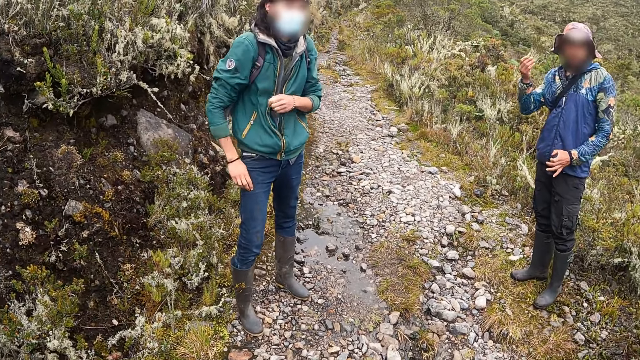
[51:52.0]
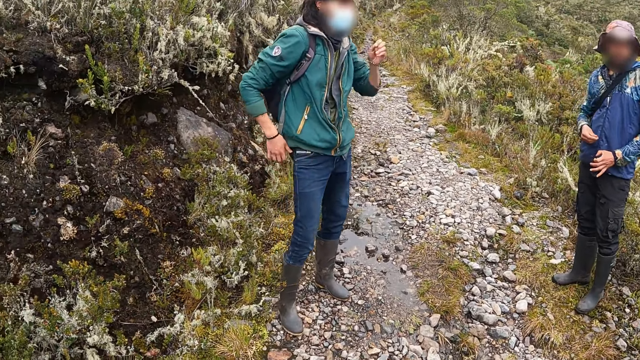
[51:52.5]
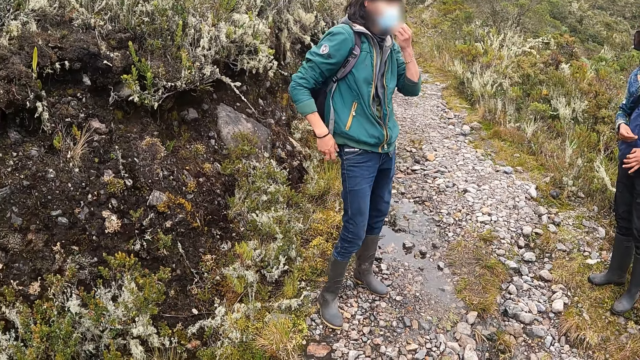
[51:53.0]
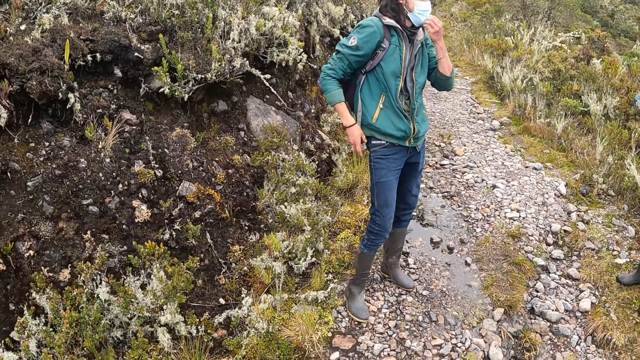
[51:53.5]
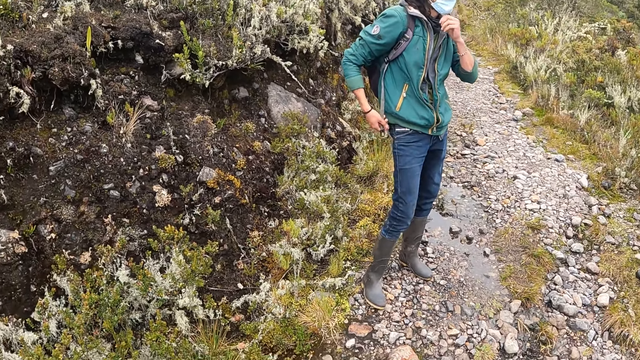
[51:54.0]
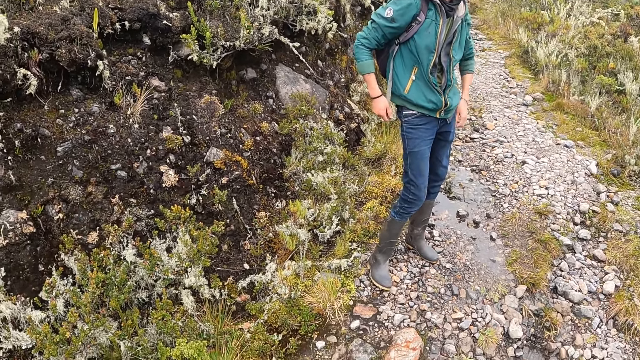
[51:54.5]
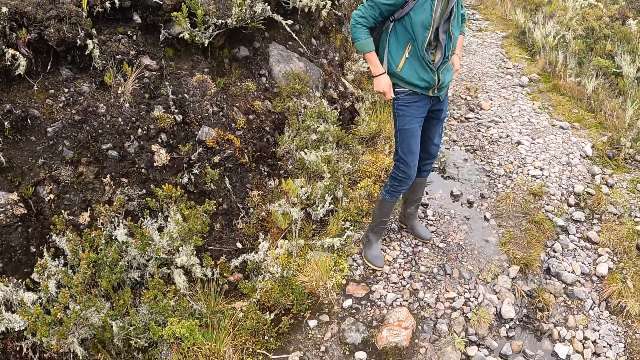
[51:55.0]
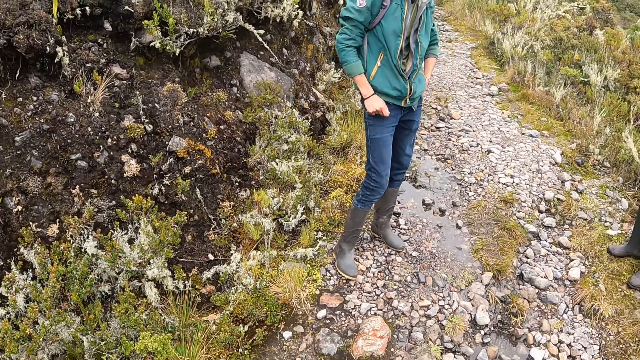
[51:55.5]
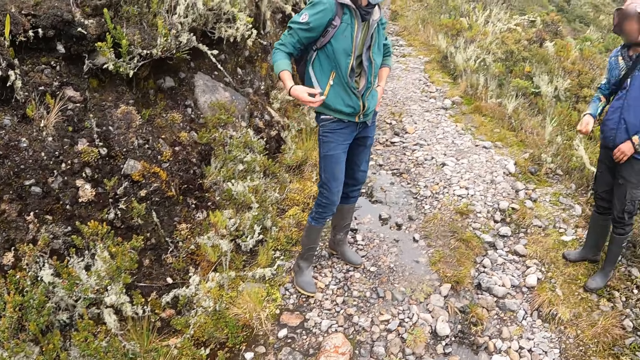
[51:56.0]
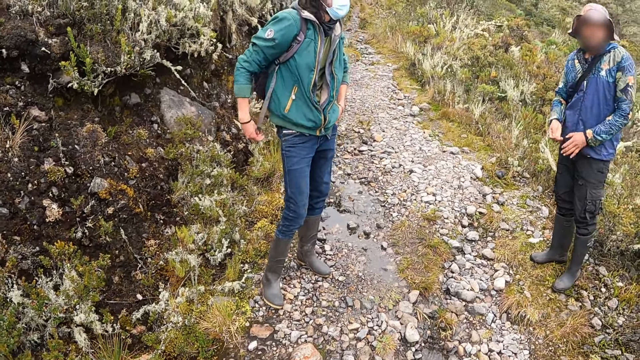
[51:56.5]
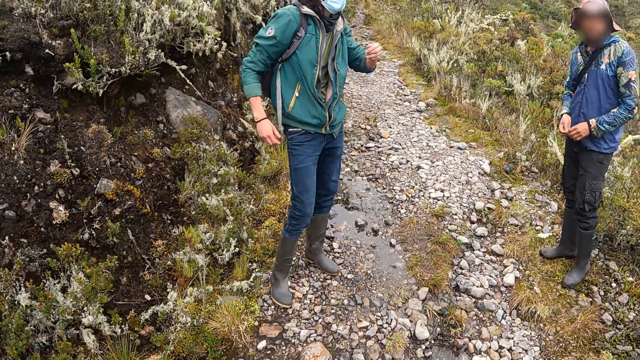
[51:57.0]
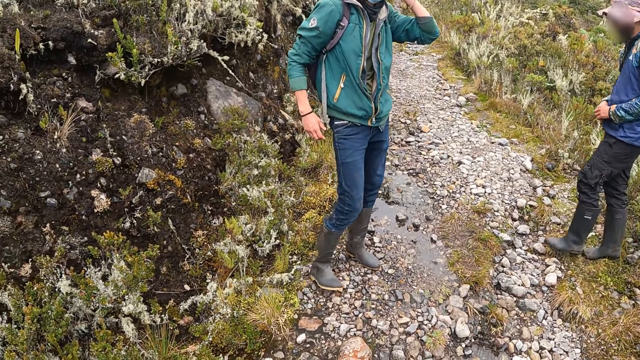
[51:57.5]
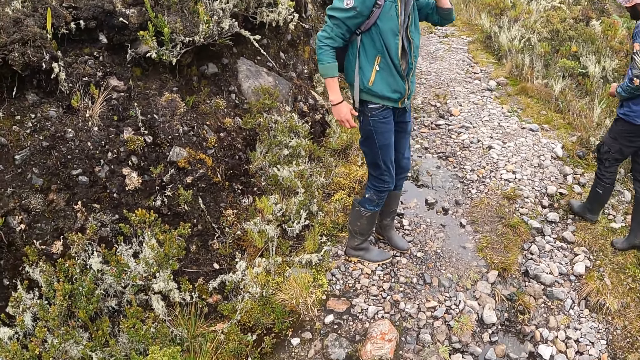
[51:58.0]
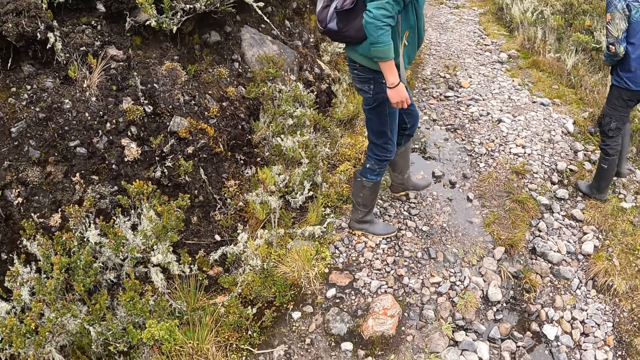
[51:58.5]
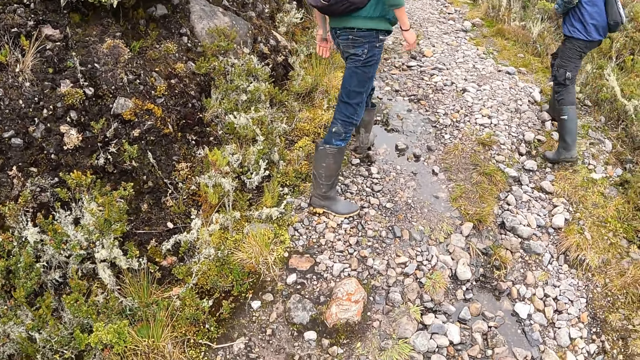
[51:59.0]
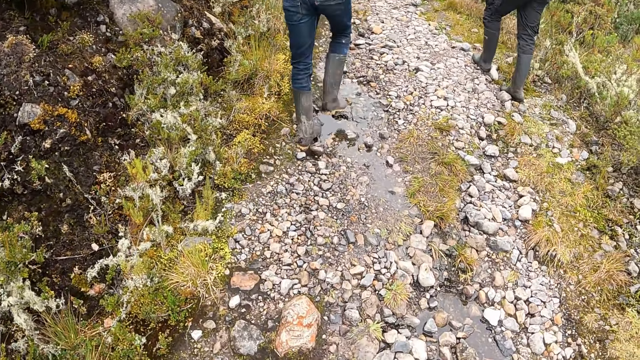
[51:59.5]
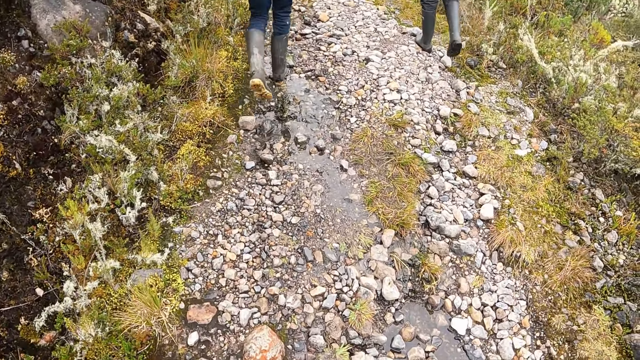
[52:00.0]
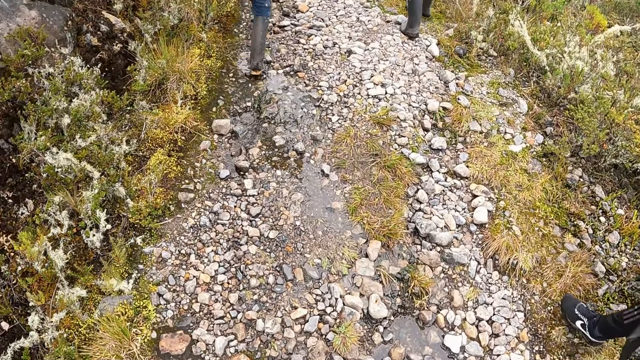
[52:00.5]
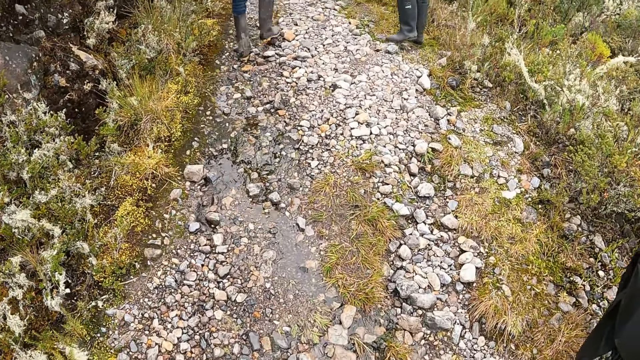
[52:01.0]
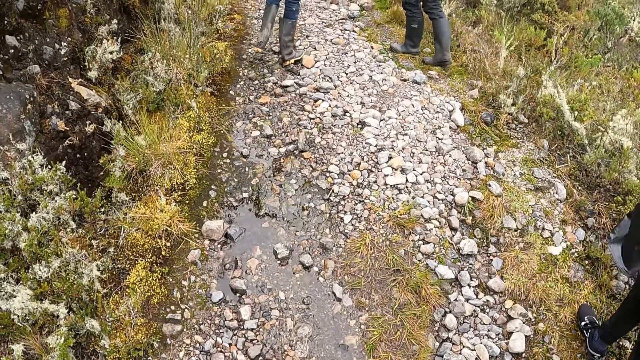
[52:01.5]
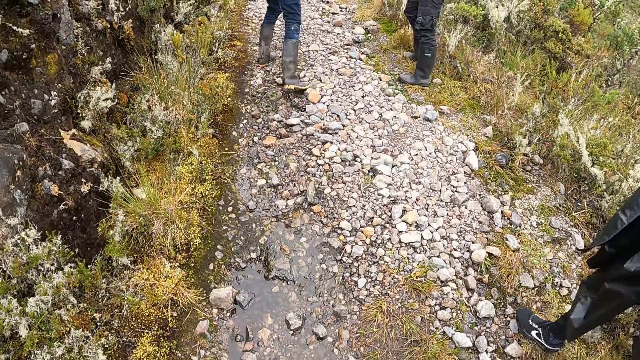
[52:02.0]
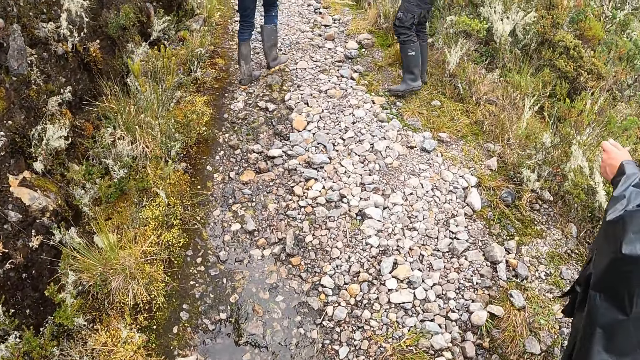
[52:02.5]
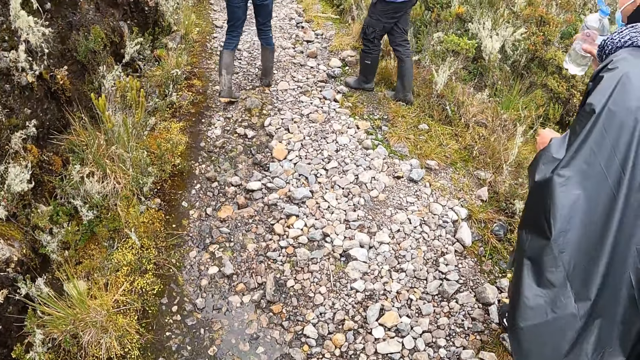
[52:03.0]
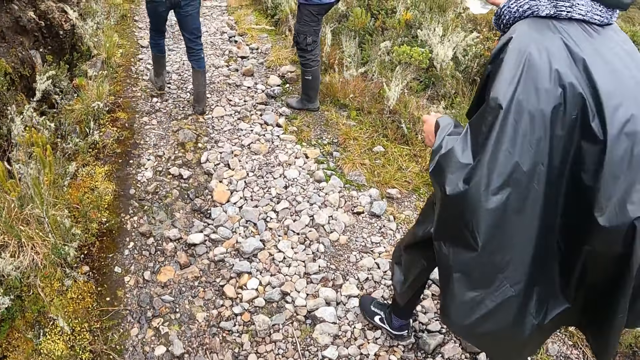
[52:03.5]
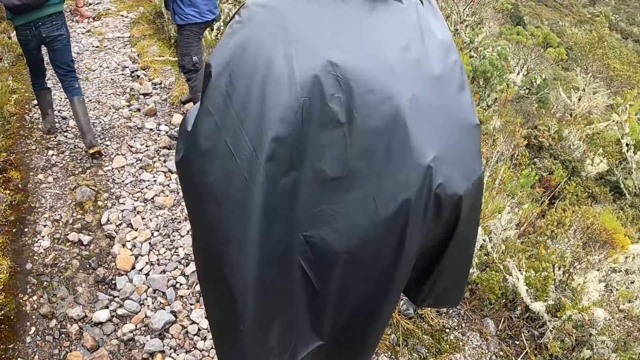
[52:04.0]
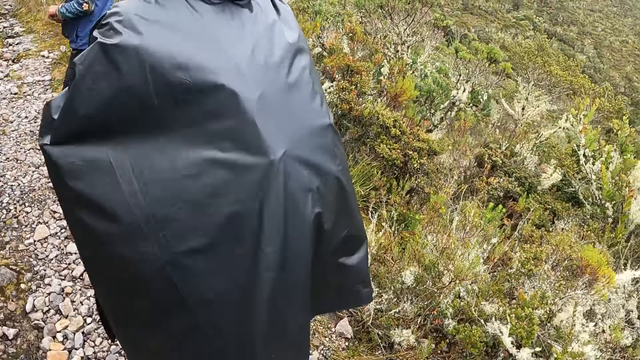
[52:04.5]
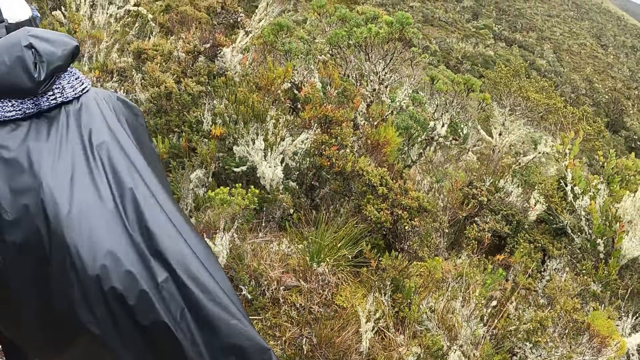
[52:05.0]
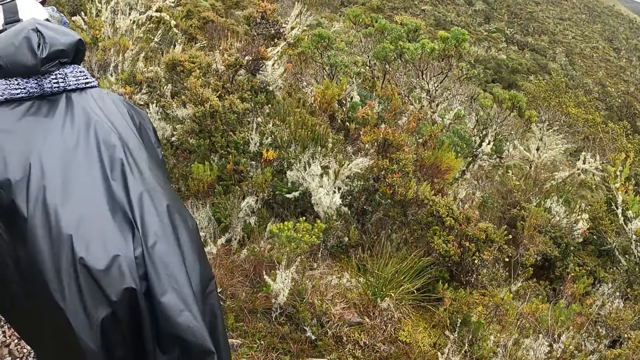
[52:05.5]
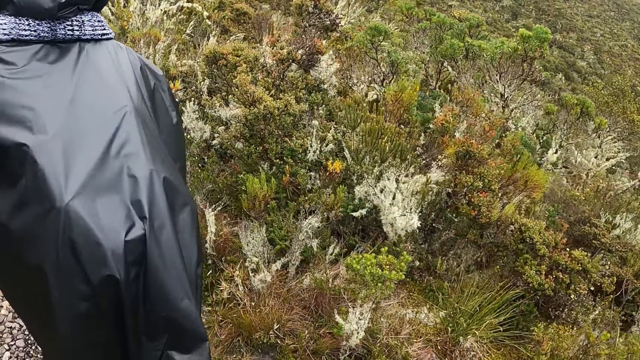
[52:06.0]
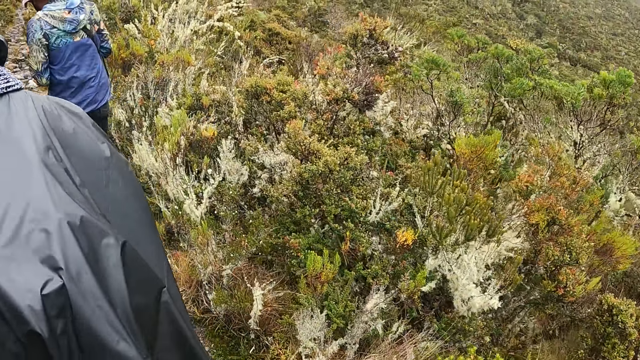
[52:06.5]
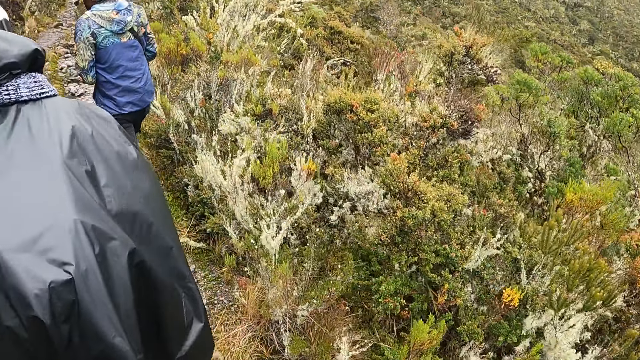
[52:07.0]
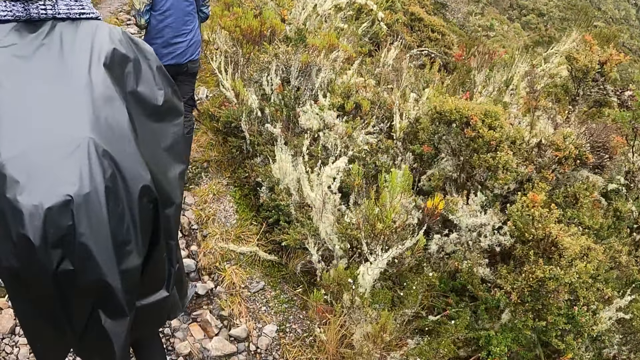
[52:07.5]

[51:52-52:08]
The camera wearer looks around. The woman touches her nose mask with her left hand. The camera wearer follows a man. They walk alongside the group of people up the hill. They look around the thicket.

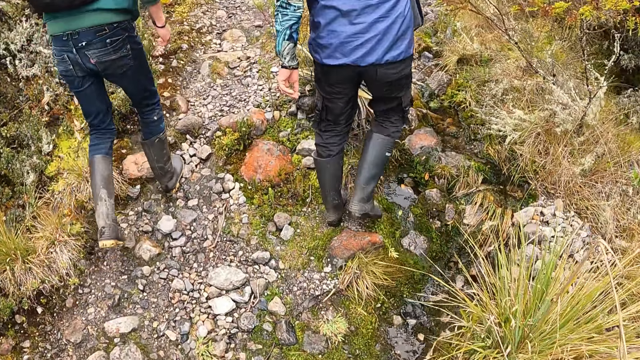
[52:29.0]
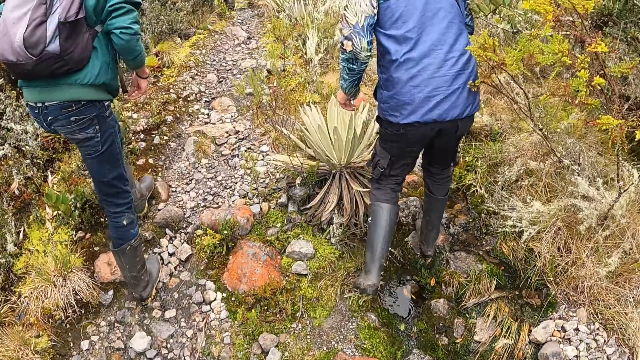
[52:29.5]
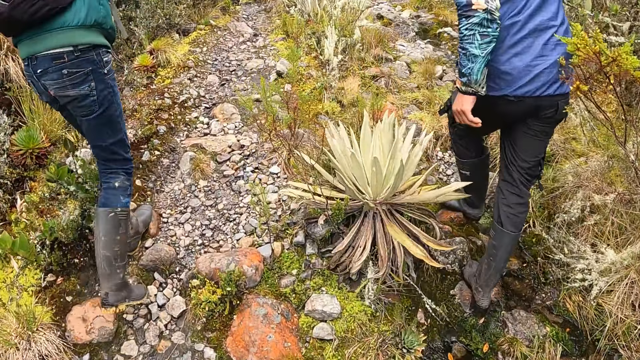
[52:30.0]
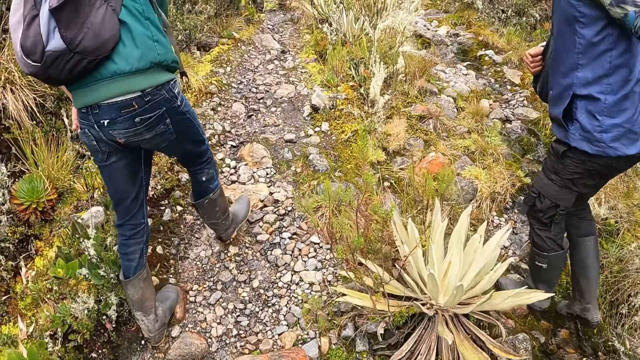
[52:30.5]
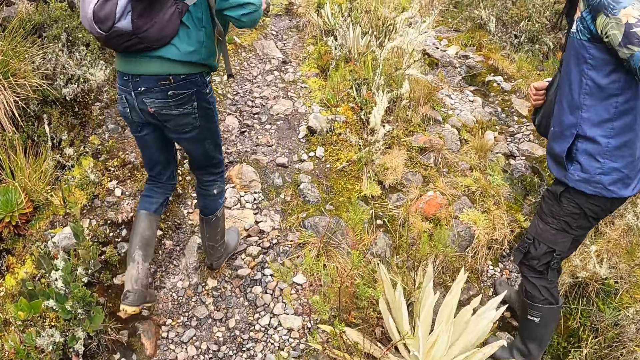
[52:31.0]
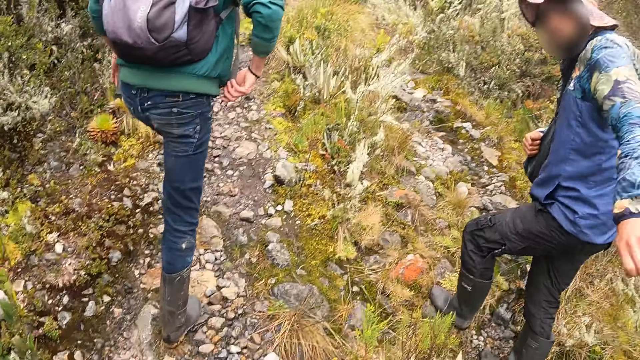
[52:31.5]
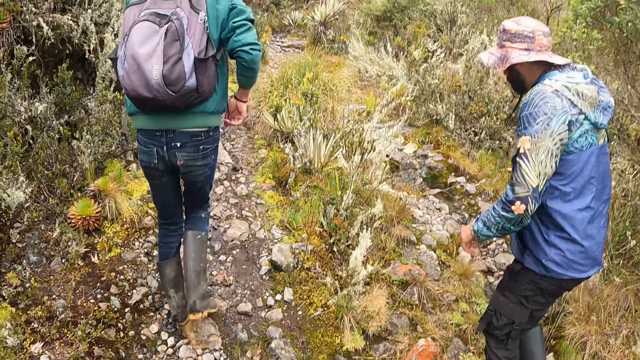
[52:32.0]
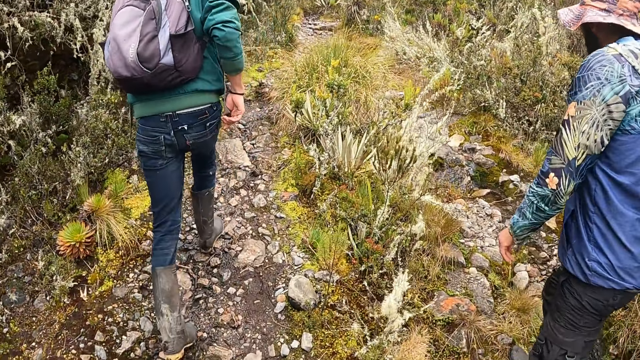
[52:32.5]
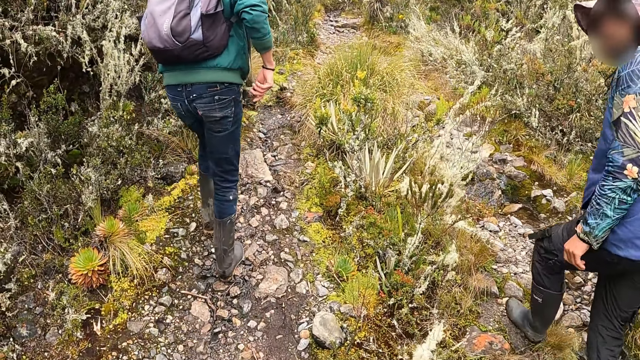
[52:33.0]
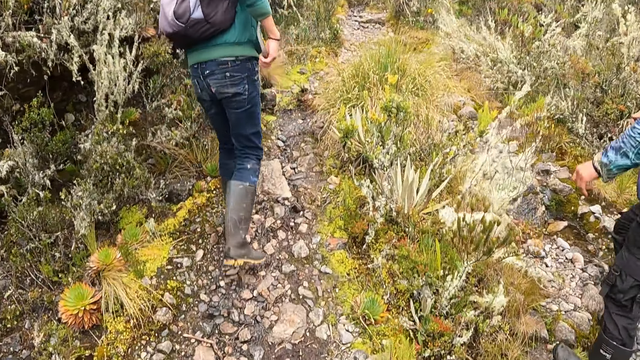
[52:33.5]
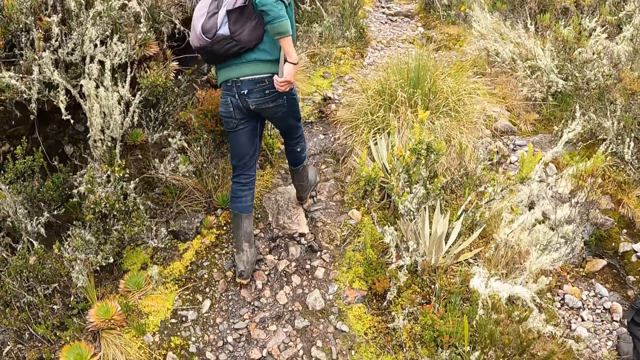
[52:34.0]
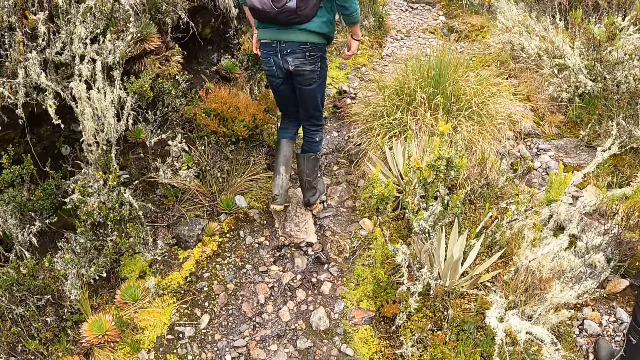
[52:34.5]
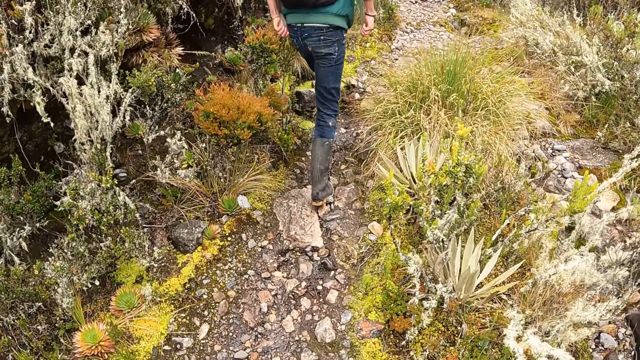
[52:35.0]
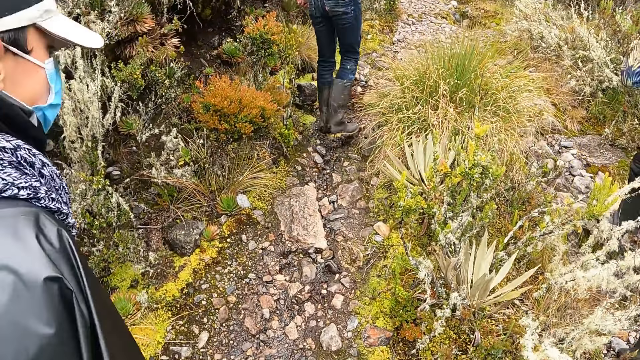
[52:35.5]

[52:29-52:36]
The man interacts with the camera wearer.
